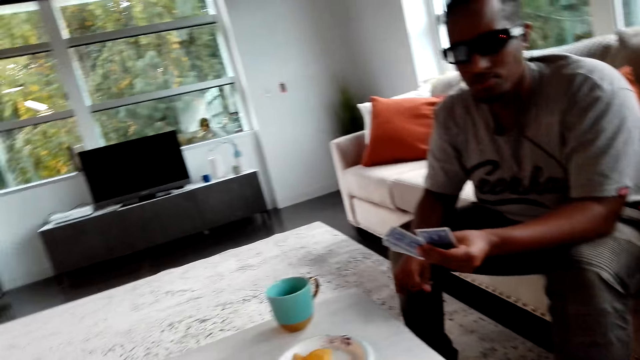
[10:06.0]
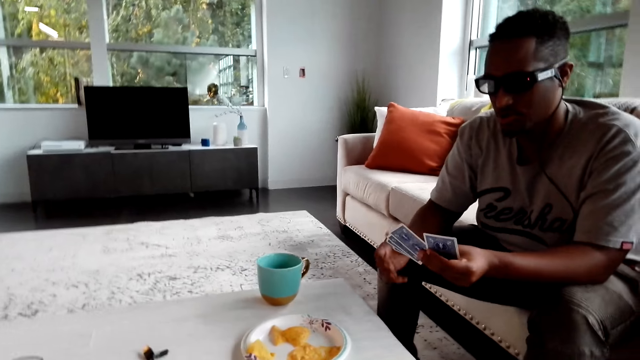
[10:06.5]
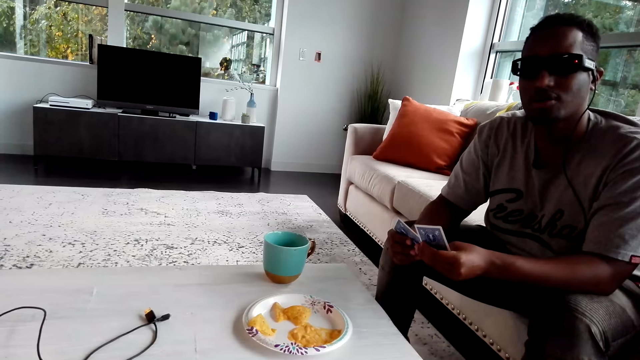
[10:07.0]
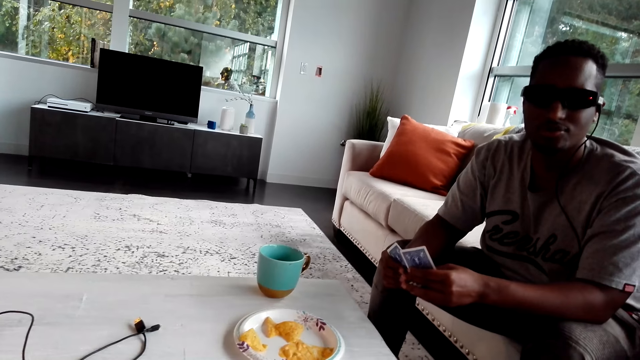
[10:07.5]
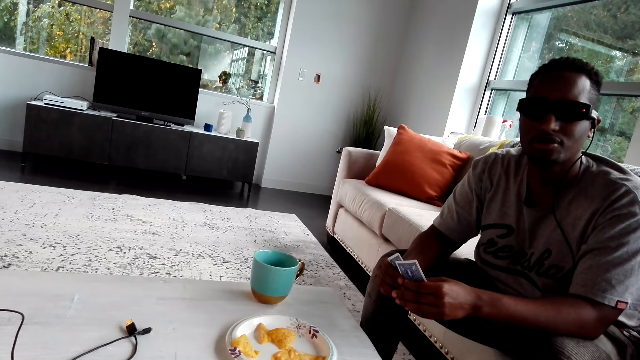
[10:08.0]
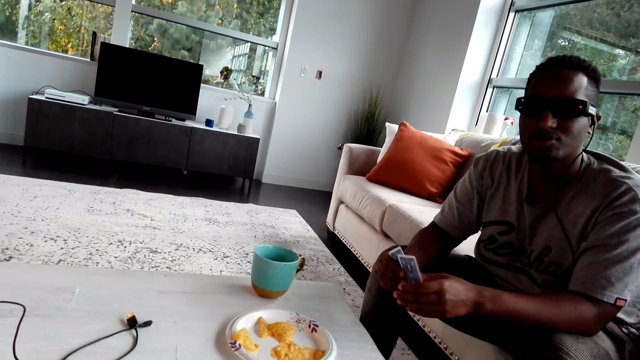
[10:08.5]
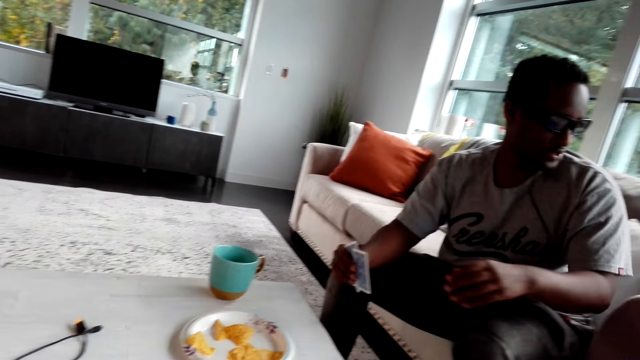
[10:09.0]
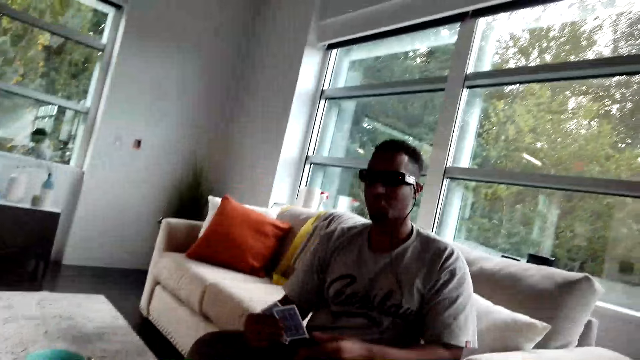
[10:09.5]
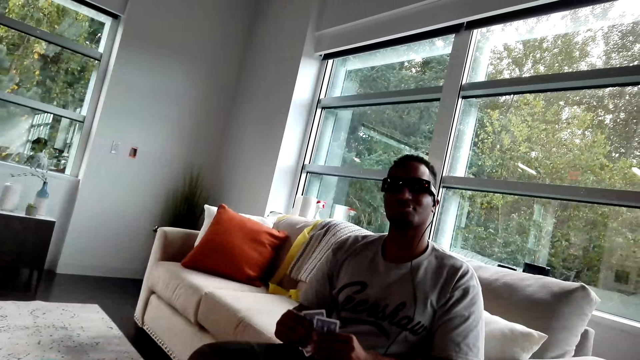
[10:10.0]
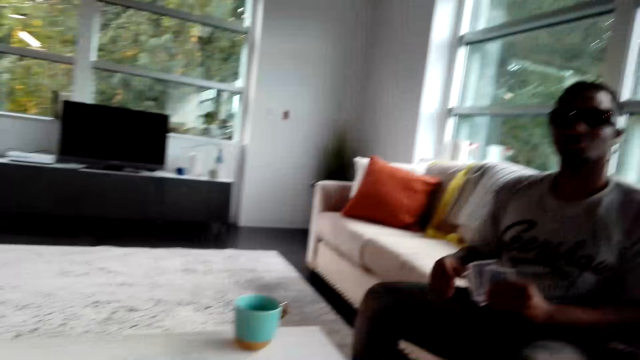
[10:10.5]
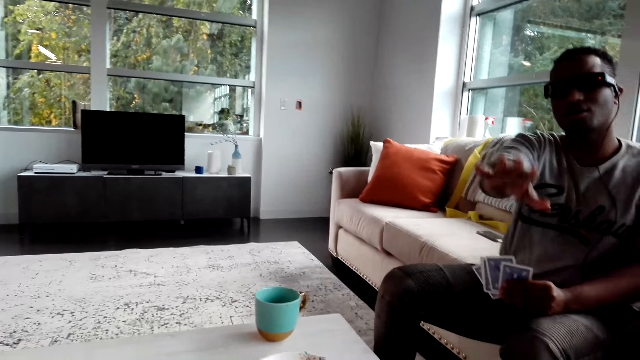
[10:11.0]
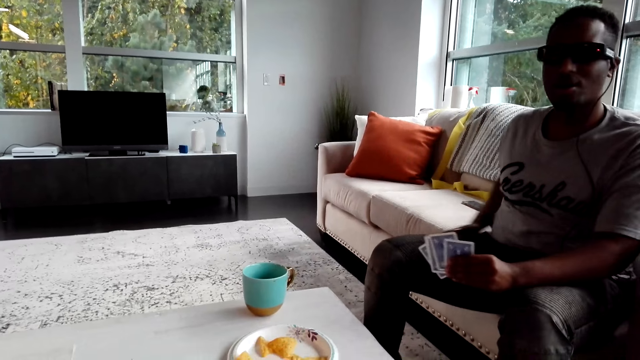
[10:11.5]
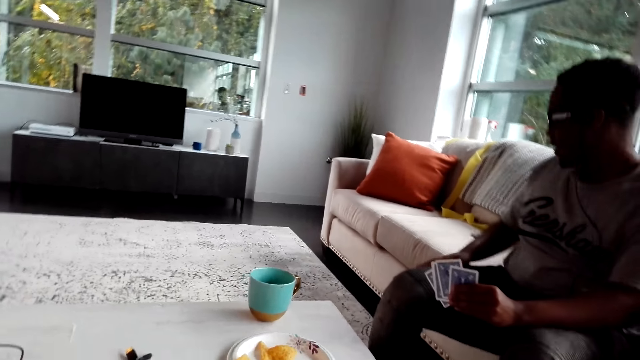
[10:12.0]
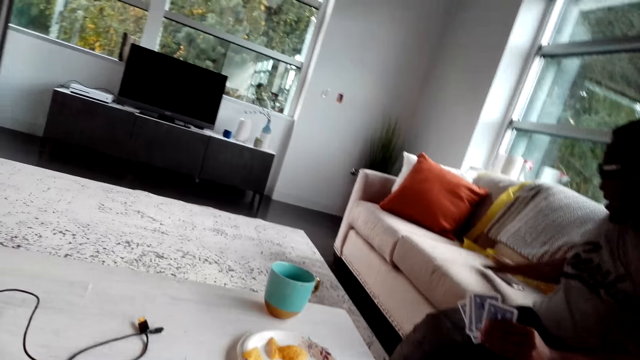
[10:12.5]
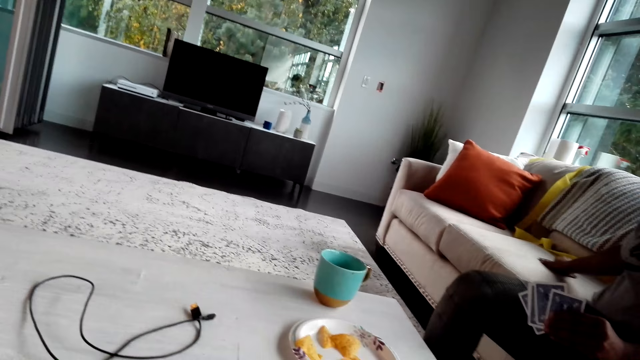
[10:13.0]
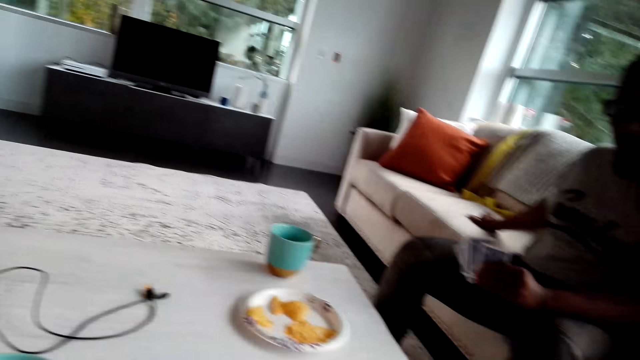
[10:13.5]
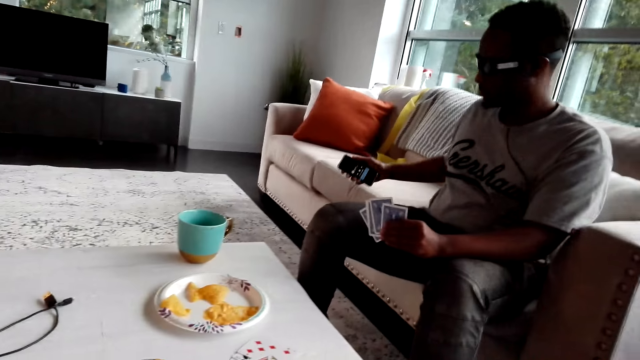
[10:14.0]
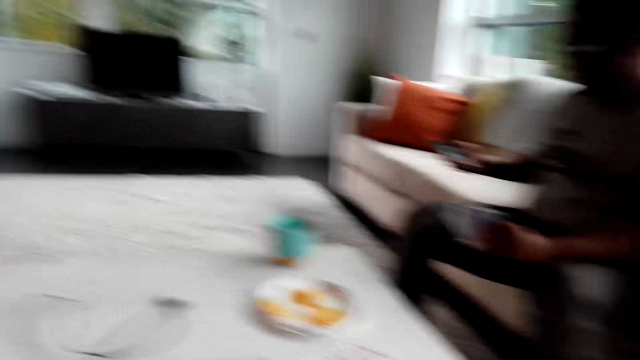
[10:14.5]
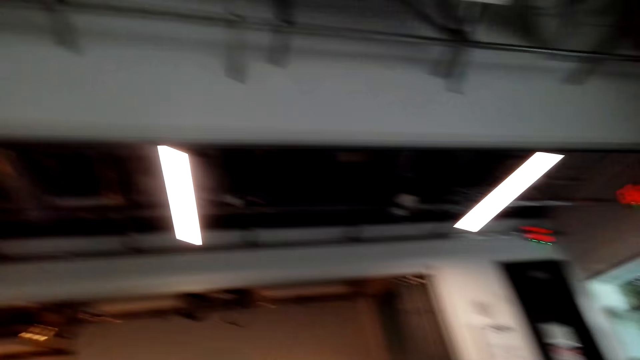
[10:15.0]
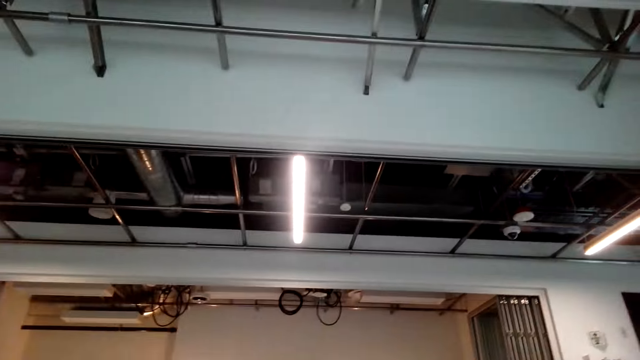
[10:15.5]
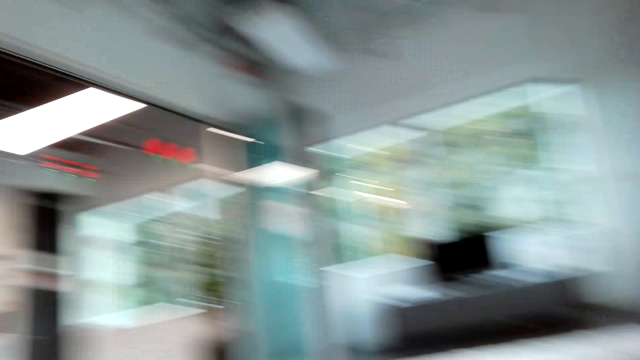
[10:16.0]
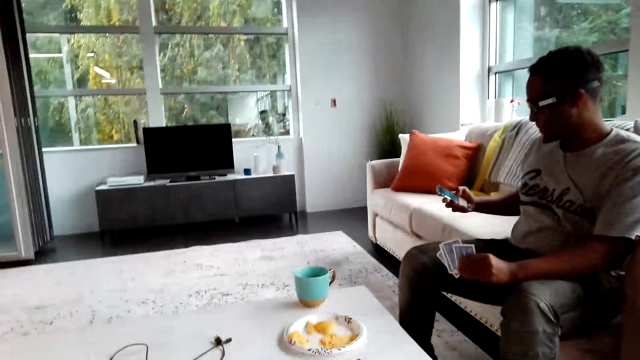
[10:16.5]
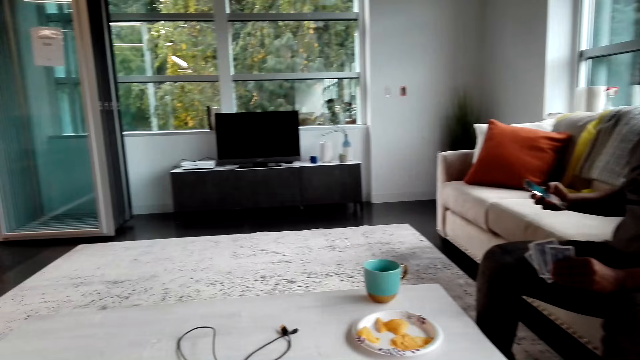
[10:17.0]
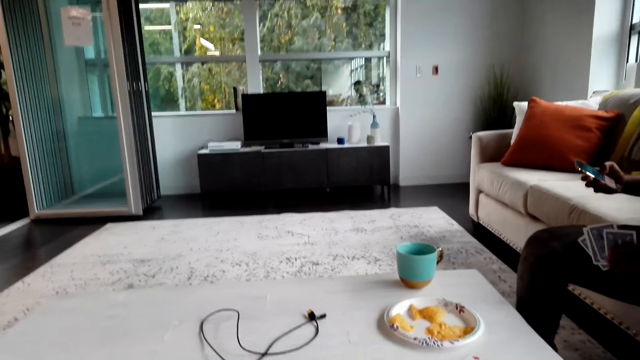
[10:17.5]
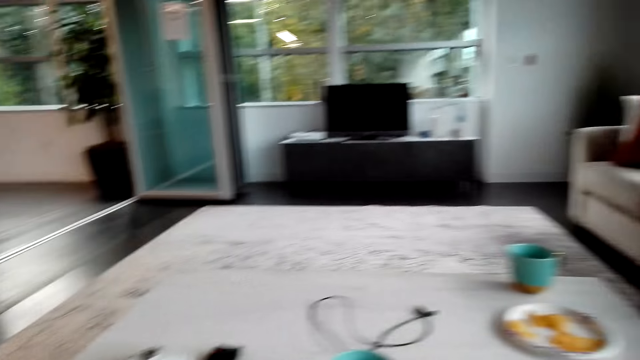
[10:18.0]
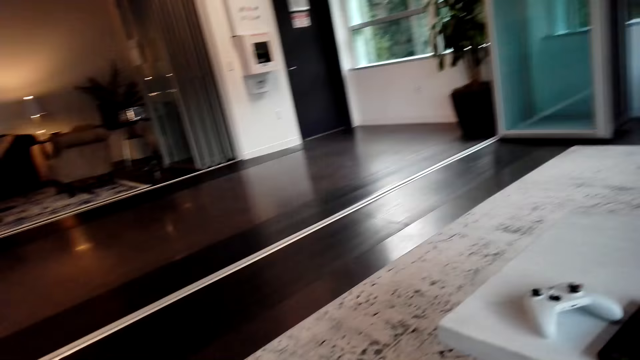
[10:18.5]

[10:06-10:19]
A man moves his body, moves the hands, holds his phone, picks up the phone and operates the phone. The camera wearer walks in the room.

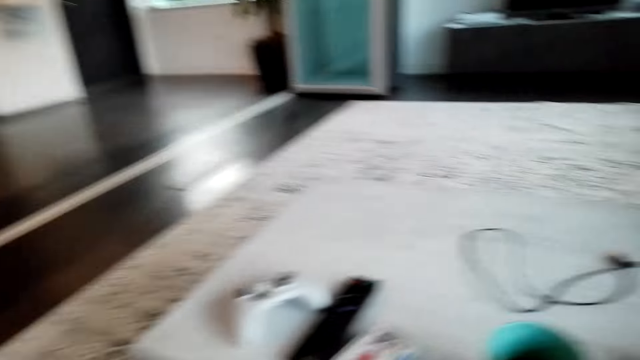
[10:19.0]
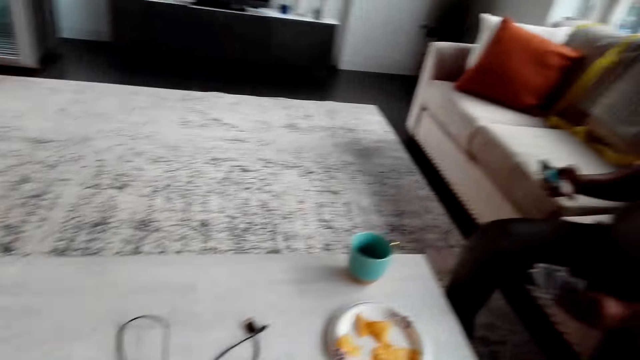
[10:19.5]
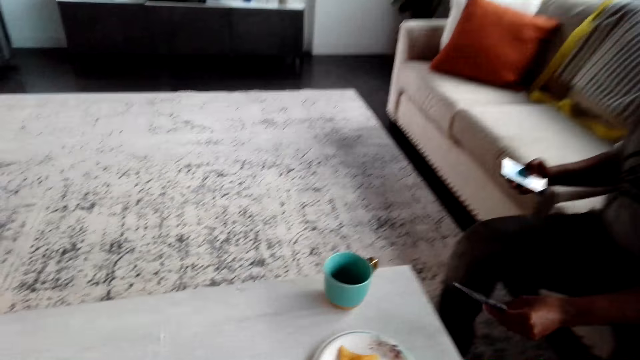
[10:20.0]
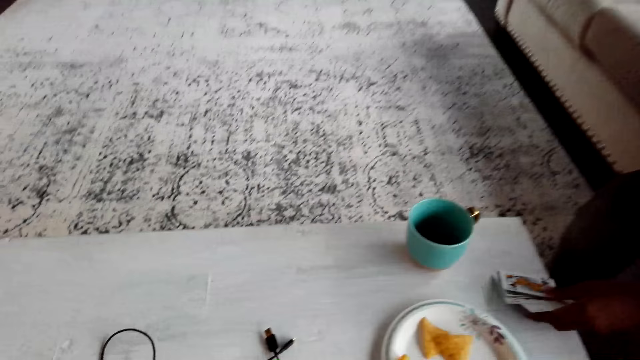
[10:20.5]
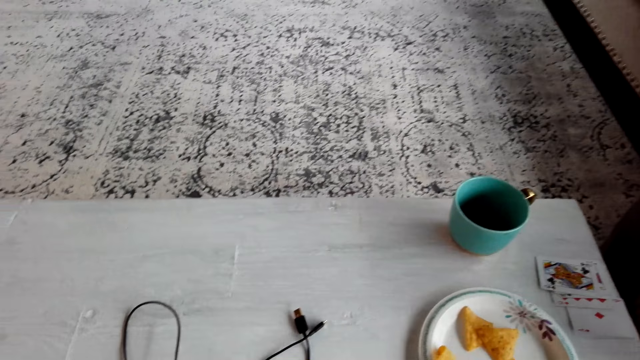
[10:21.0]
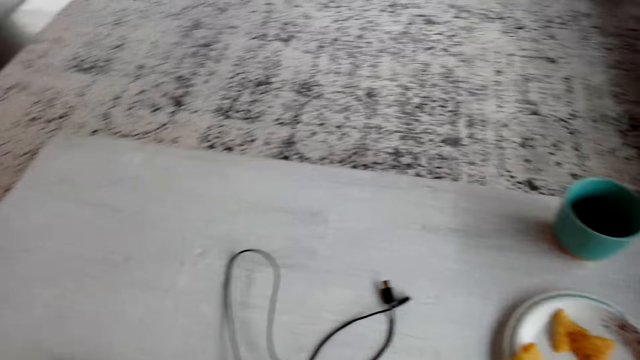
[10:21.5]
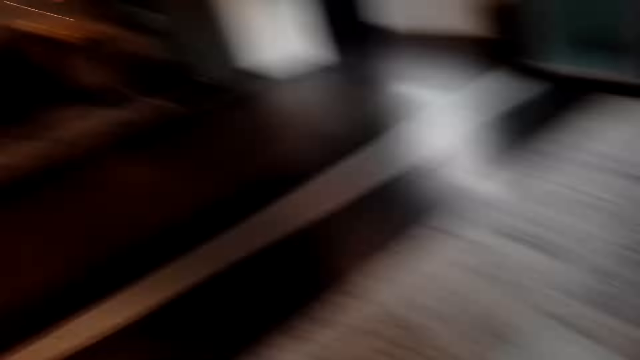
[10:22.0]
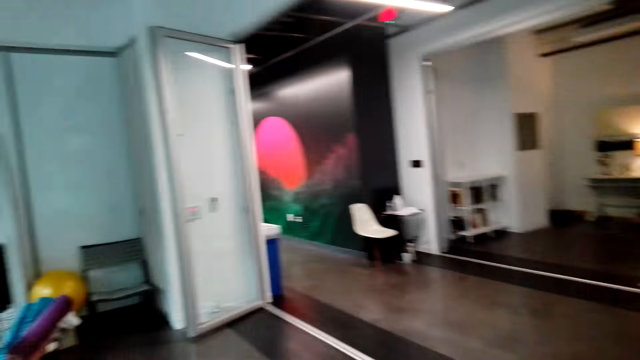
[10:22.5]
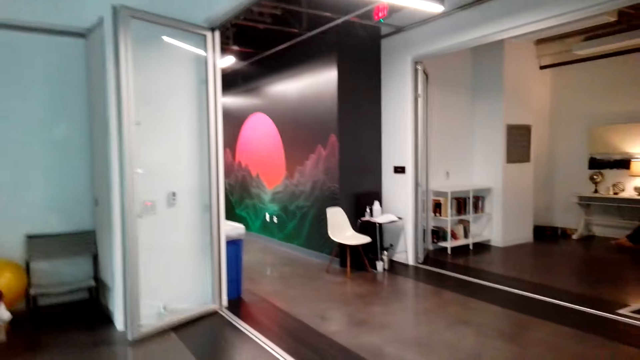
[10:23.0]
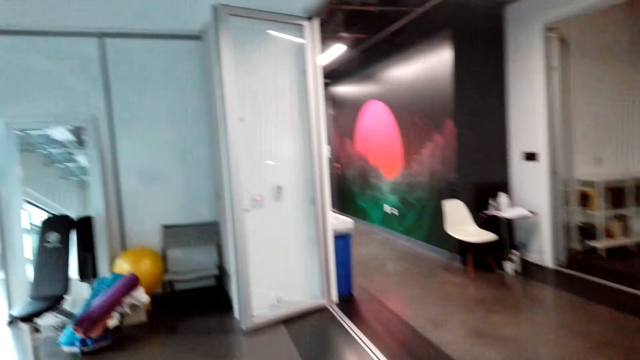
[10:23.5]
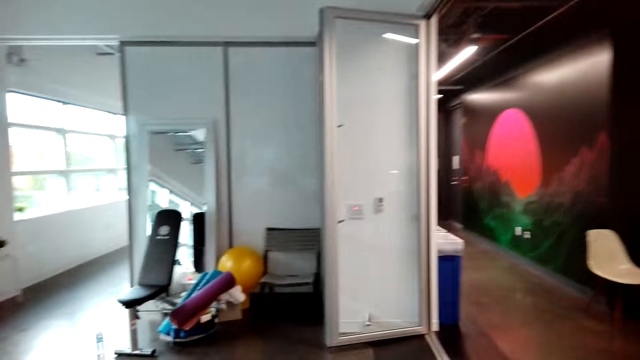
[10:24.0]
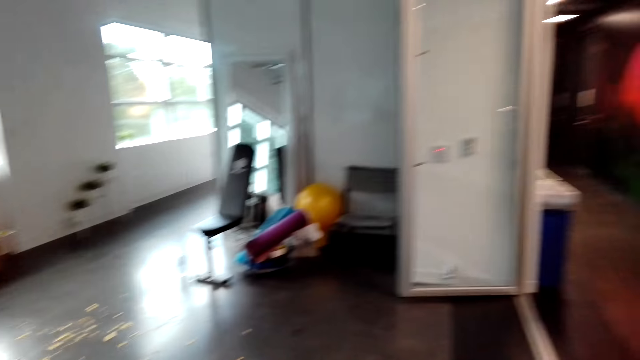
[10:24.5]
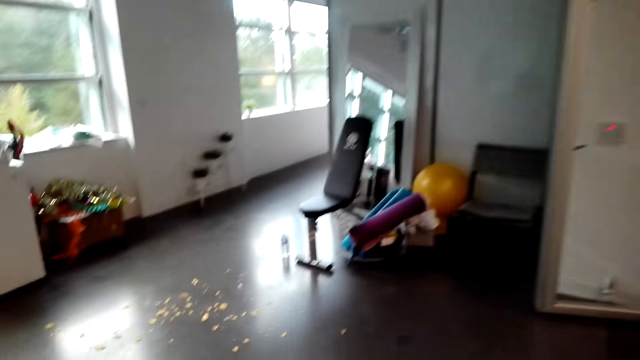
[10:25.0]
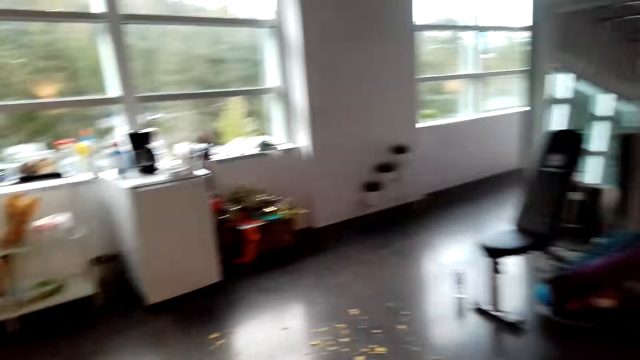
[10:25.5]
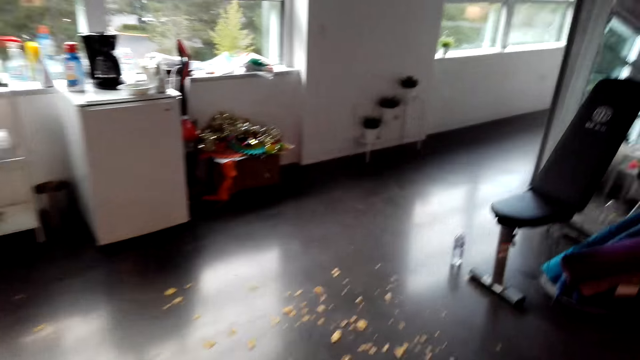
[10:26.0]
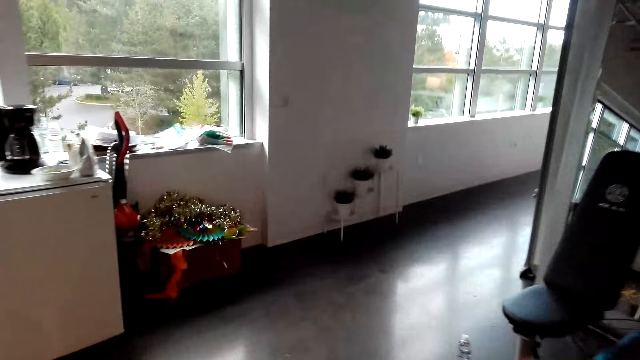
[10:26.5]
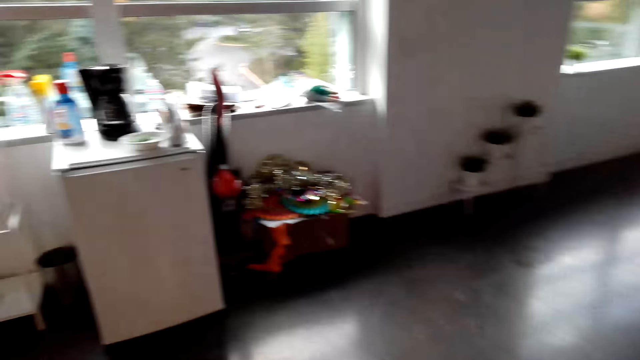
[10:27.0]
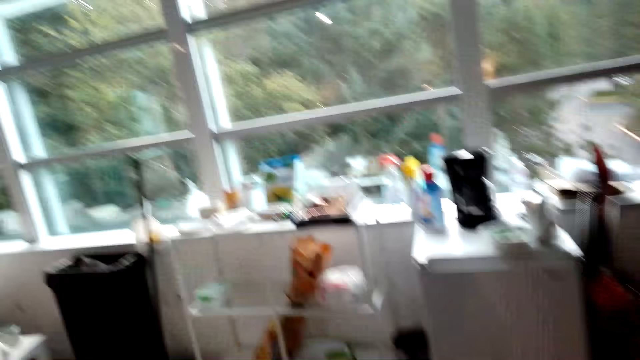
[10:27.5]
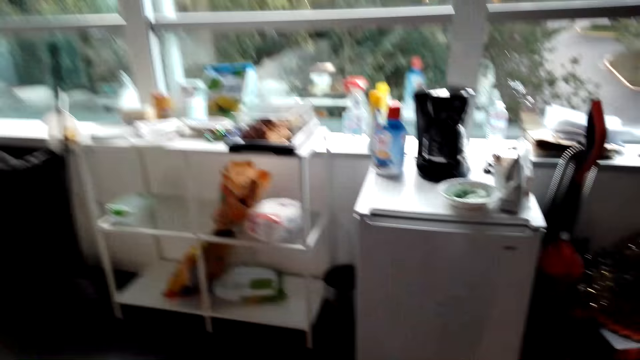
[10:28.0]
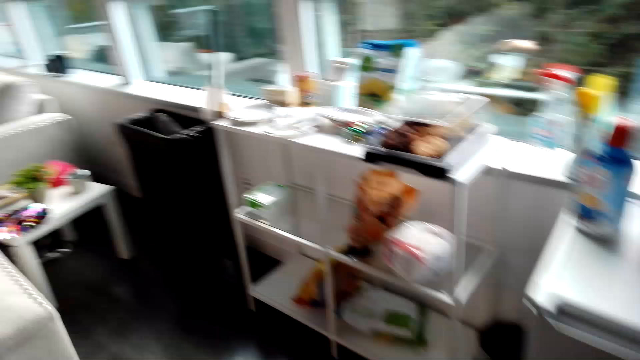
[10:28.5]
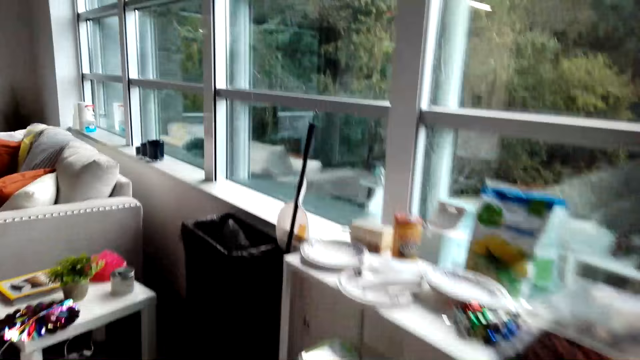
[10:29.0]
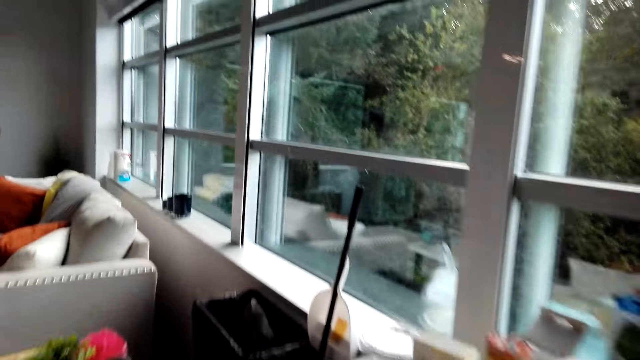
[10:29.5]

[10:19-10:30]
A man puts the card down. The camera wearer walks in the room.
